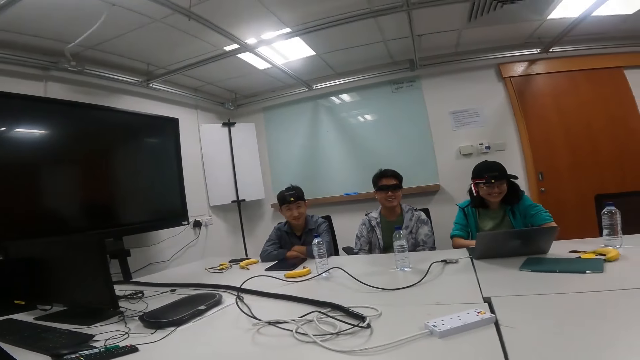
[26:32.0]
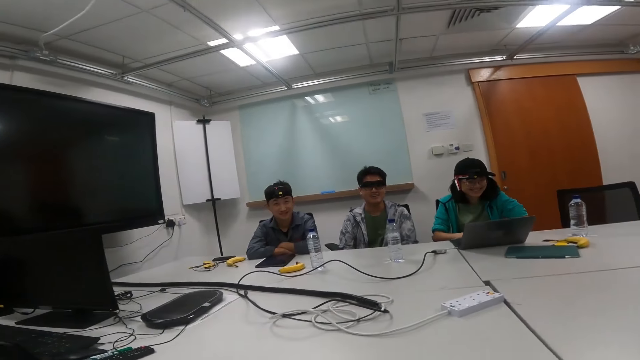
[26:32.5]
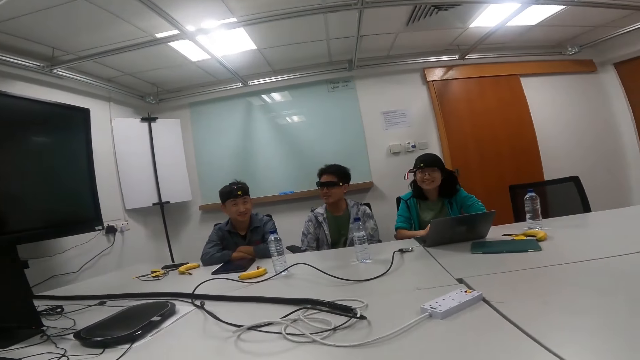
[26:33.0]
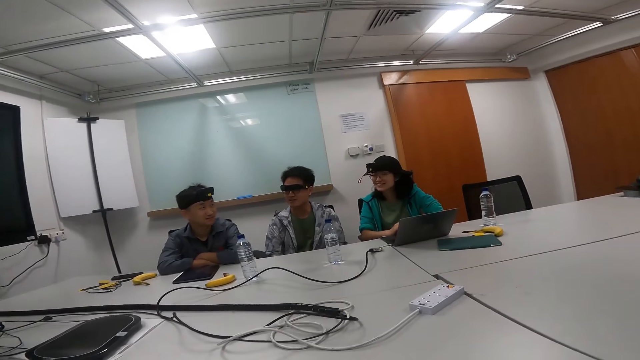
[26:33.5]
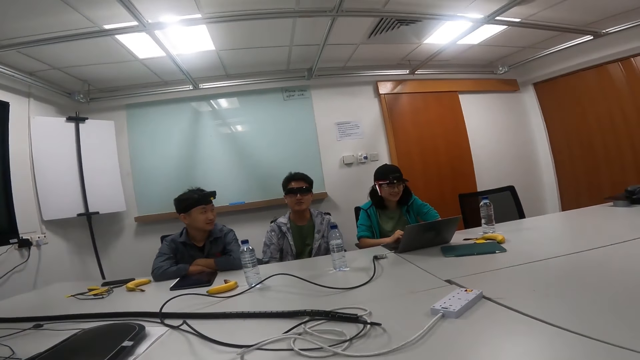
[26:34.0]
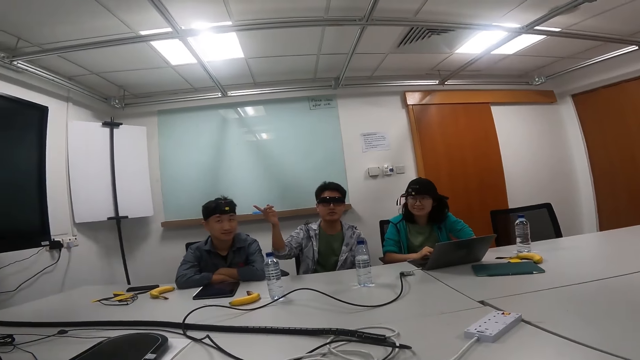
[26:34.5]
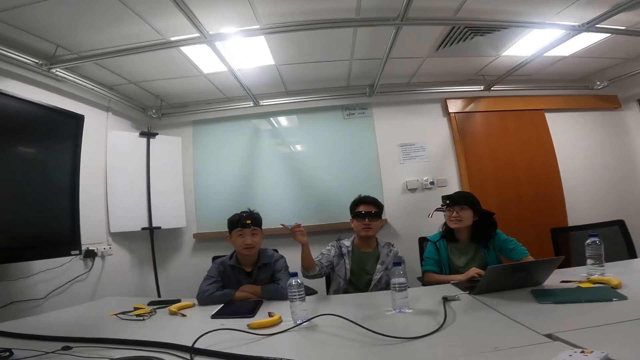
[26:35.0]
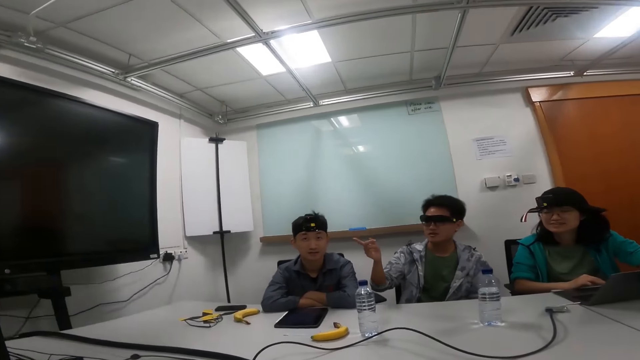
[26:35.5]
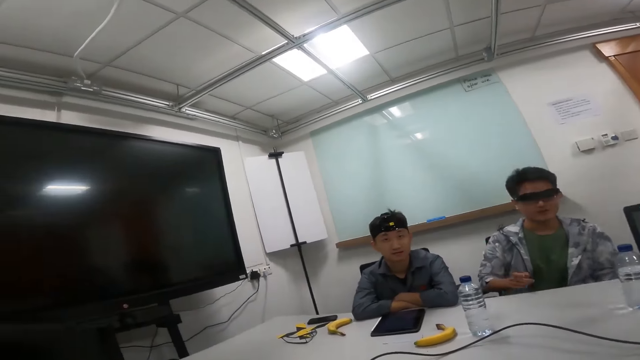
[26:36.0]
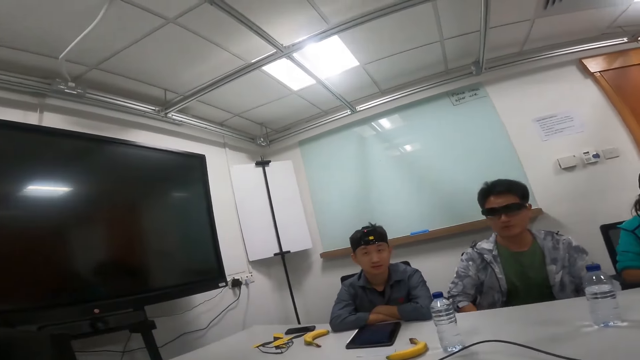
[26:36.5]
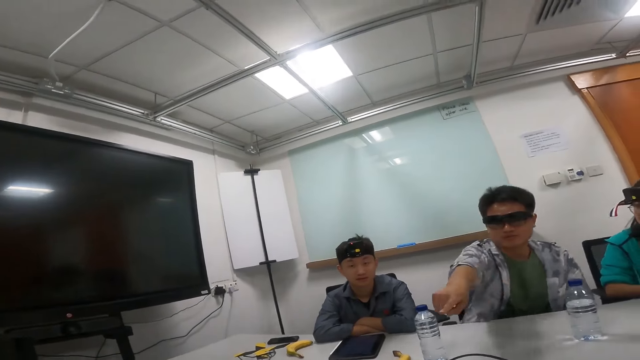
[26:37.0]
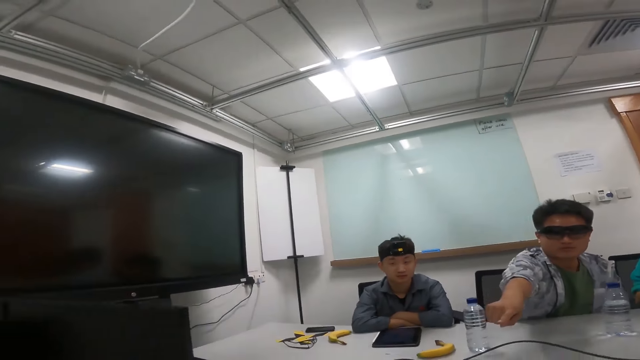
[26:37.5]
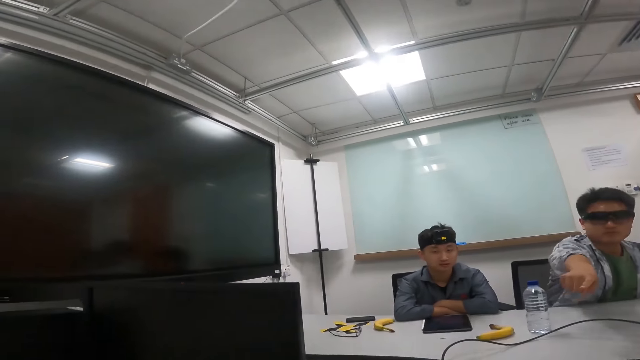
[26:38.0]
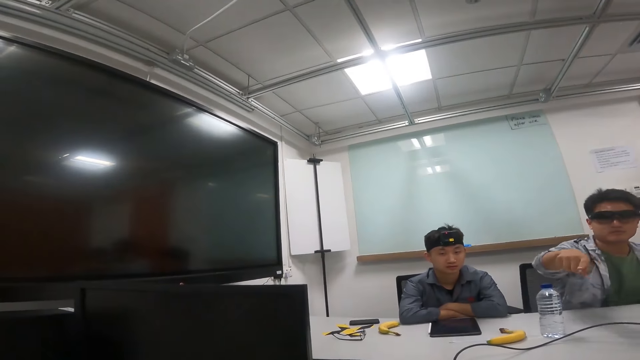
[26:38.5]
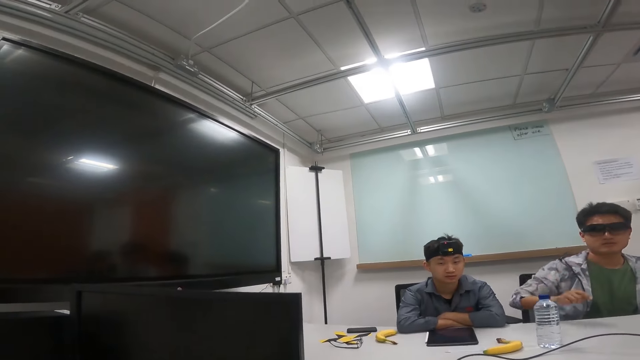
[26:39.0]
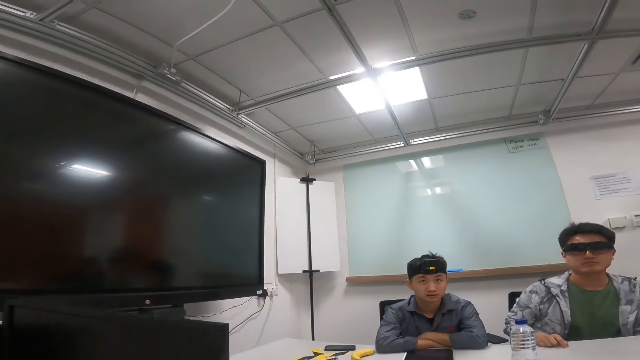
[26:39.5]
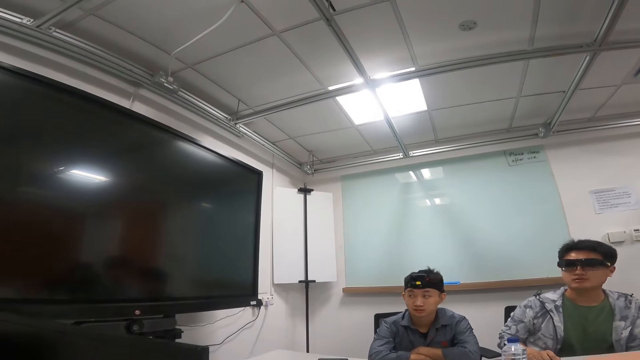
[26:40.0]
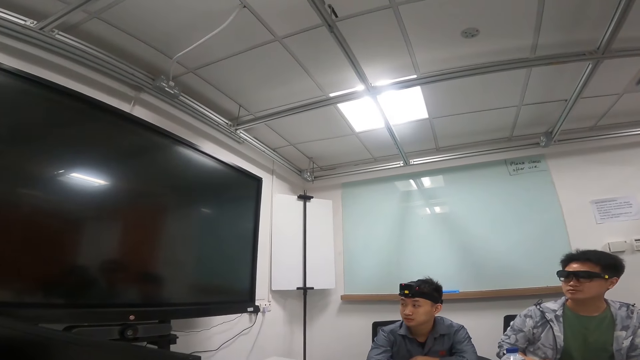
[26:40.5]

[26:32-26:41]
A person raises his hand.

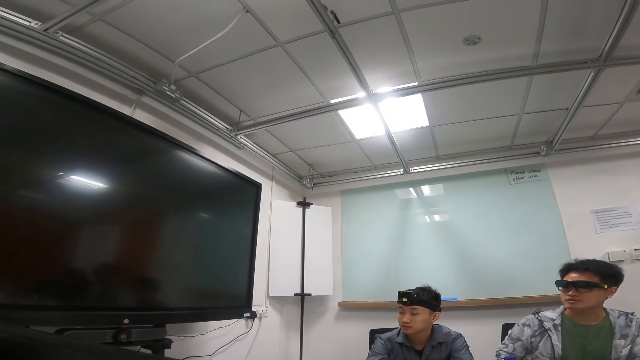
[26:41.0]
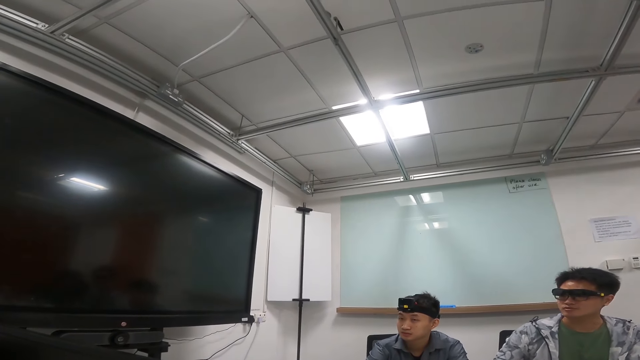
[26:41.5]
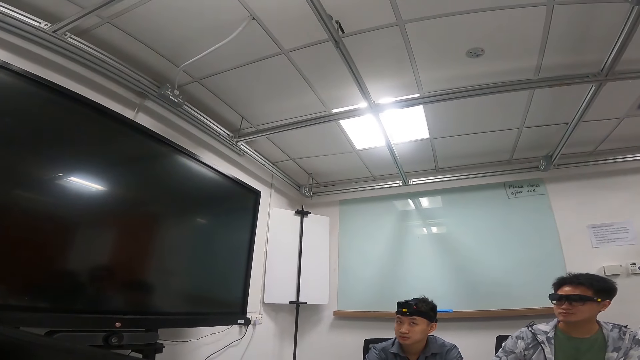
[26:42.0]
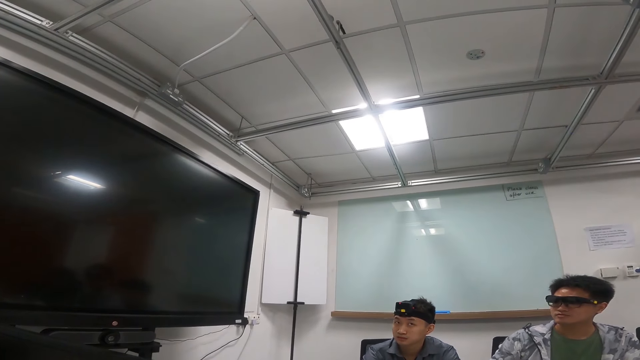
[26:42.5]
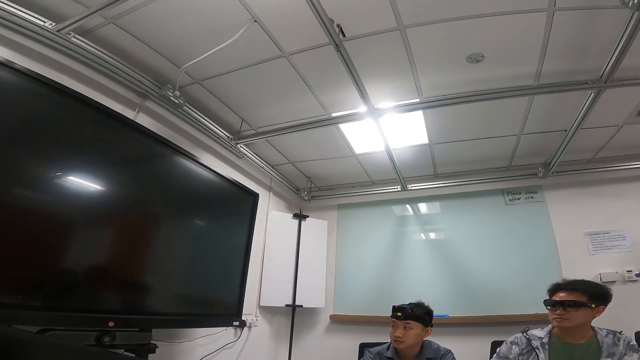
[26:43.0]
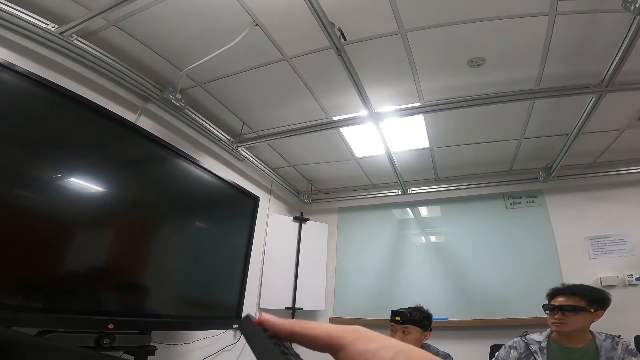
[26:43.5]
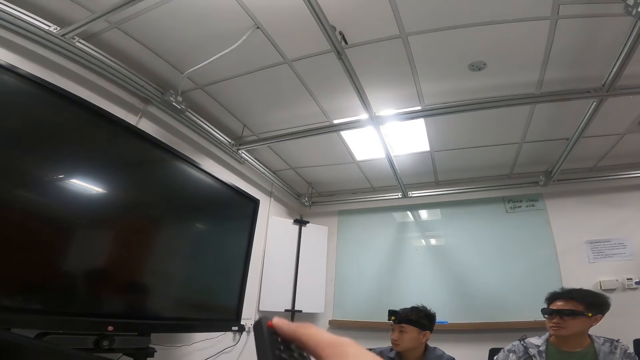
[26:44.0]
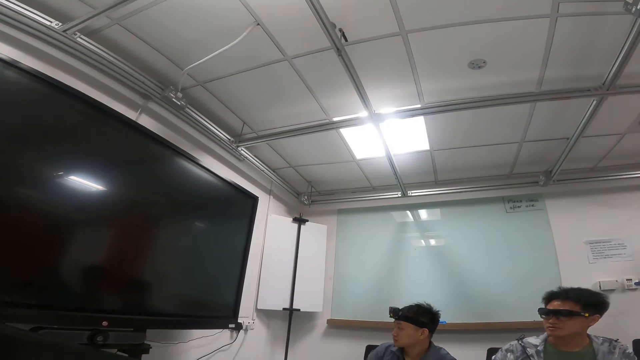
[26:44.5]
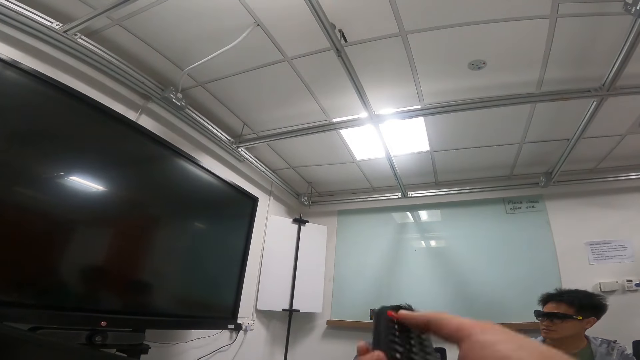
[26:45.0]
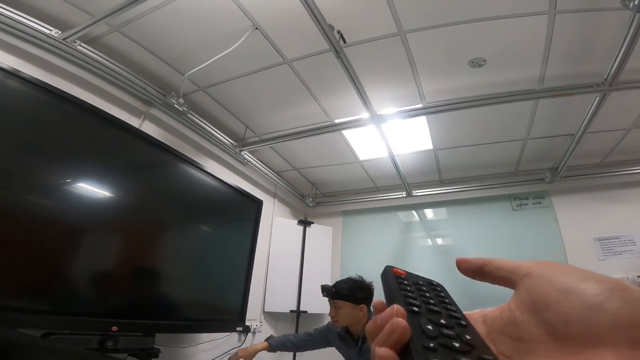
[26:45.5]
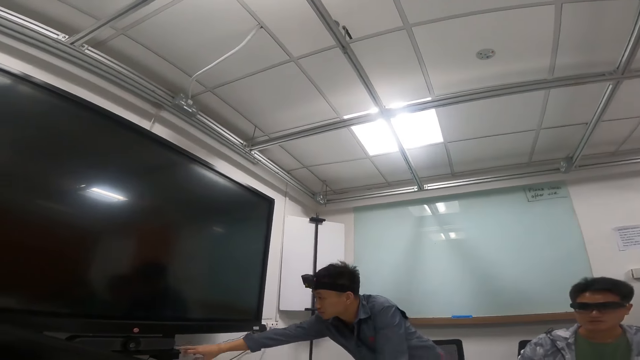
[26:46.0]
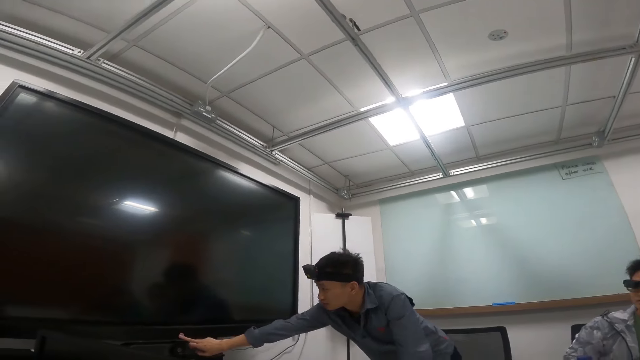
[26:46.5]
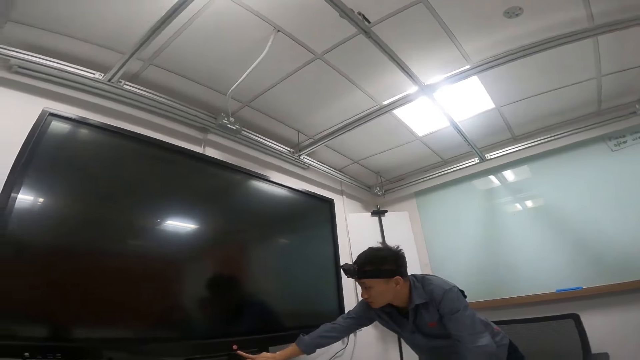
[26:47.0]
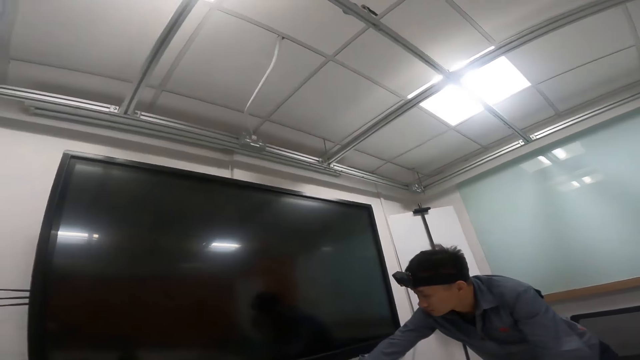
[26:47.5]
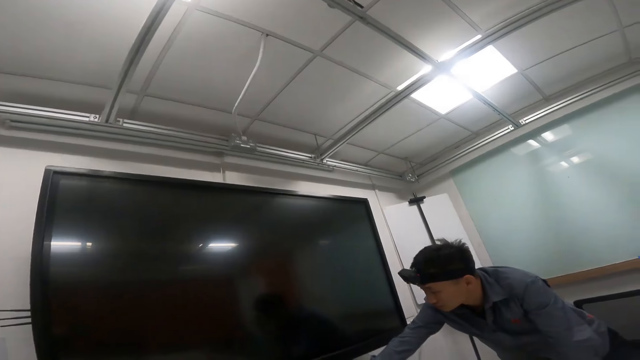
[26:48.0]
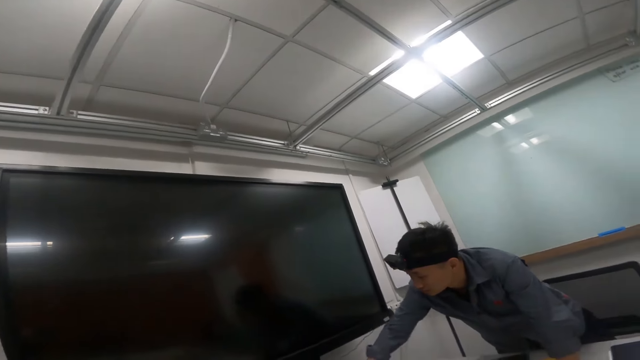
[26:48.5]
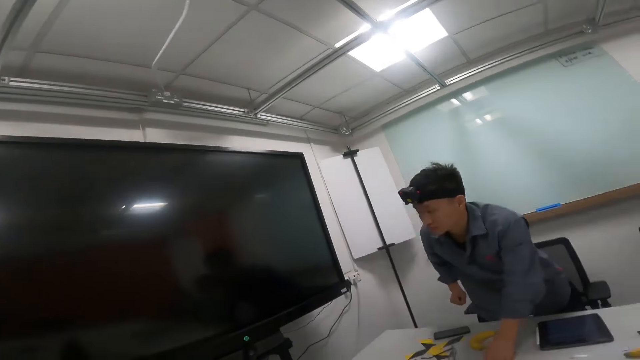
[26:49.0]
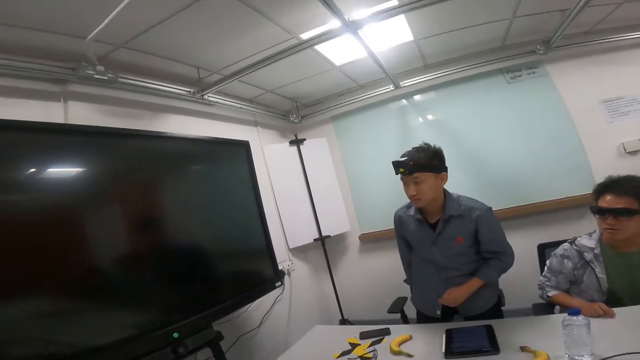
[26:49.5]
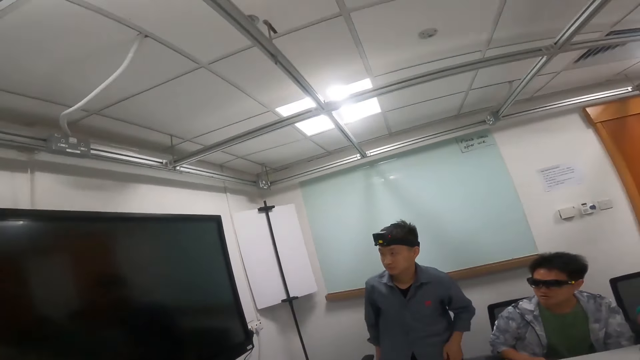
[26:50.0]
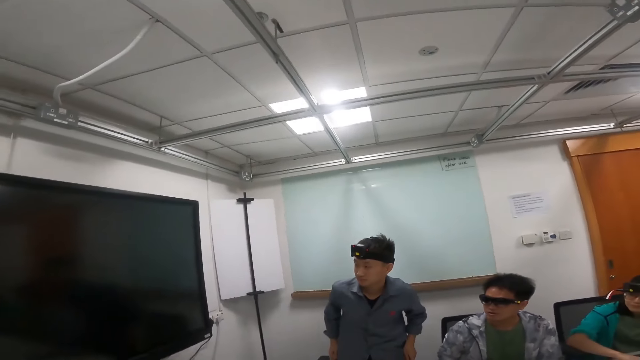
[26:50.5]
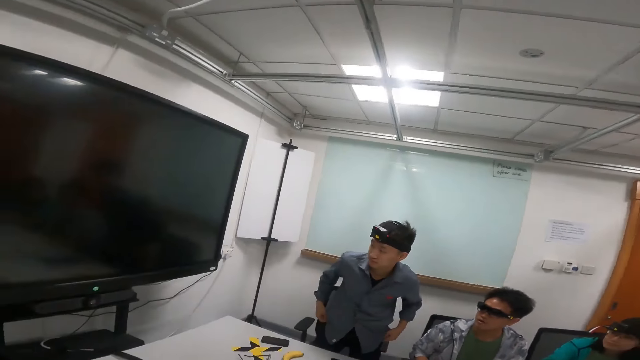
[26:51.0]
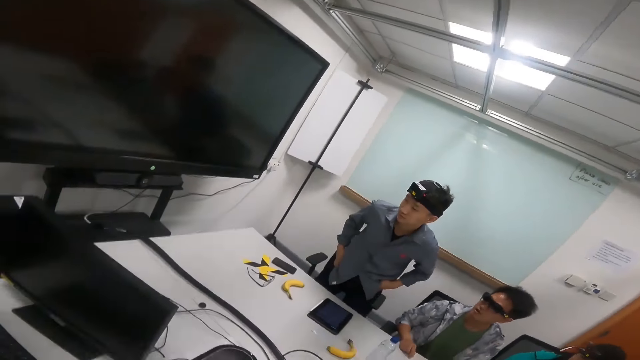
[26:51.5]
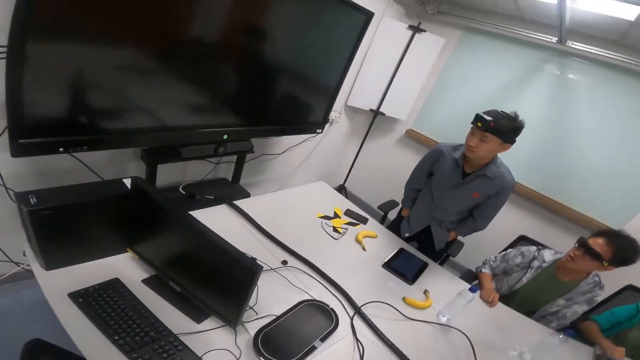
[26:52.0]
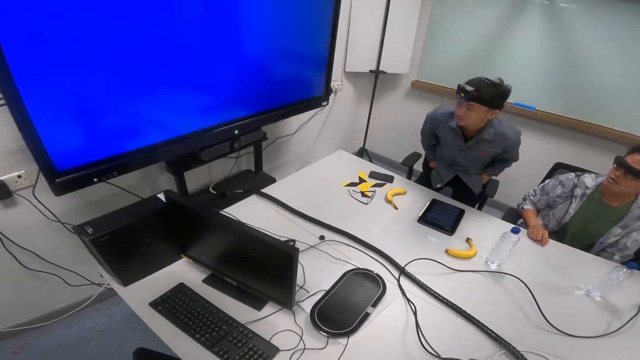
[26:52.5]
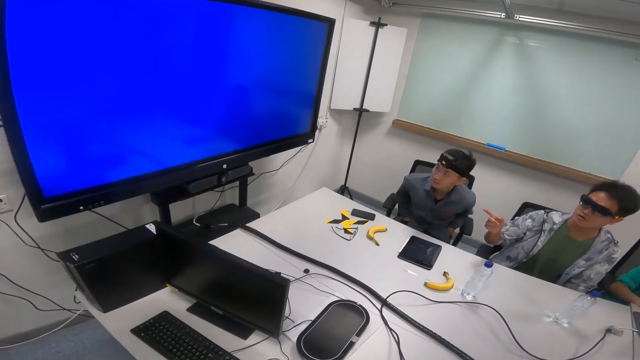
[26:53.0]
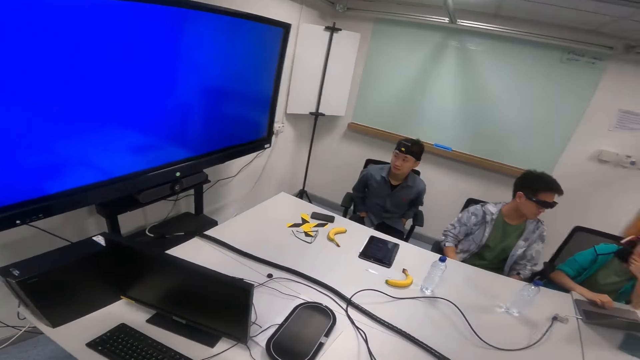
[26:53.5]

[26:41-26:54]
The camera wearer presses the remote. A person turns on the television.
